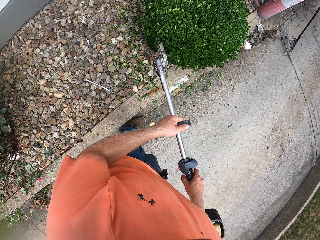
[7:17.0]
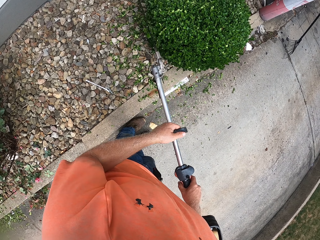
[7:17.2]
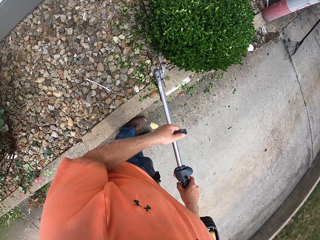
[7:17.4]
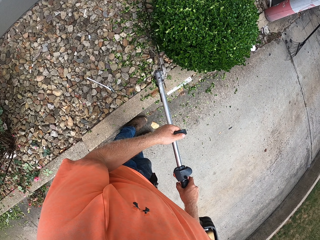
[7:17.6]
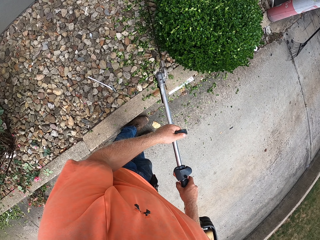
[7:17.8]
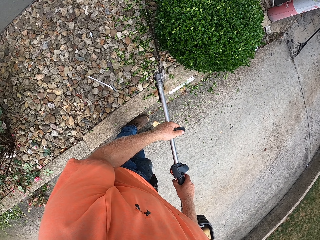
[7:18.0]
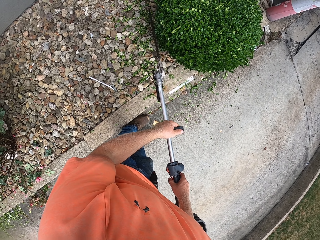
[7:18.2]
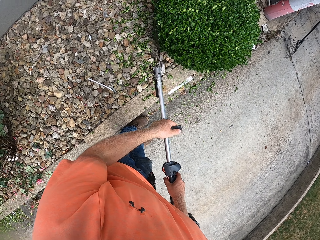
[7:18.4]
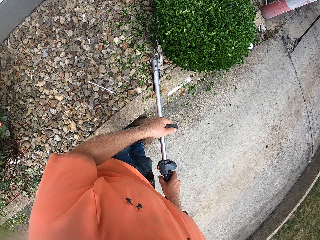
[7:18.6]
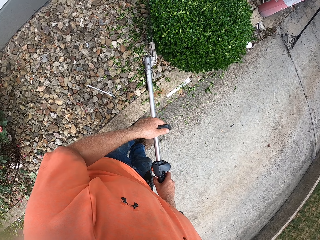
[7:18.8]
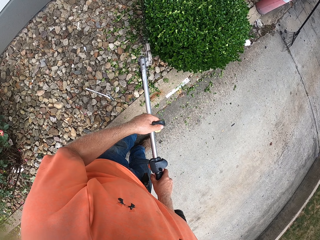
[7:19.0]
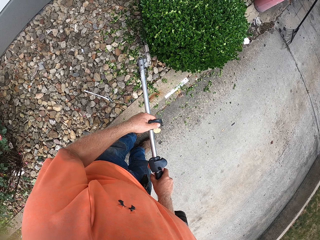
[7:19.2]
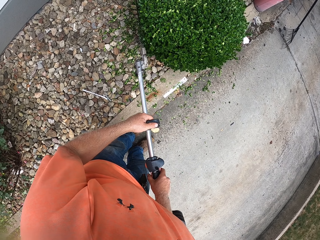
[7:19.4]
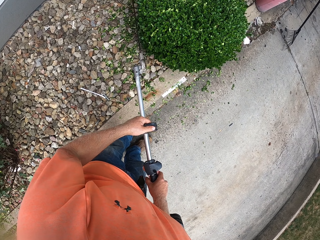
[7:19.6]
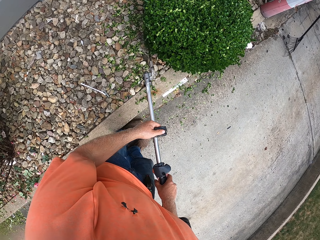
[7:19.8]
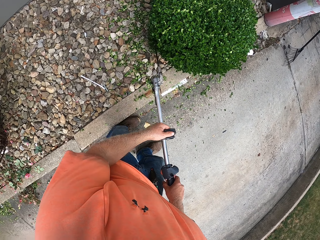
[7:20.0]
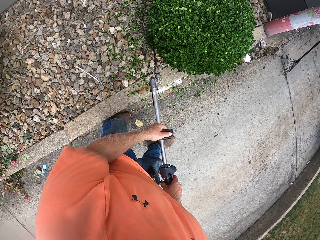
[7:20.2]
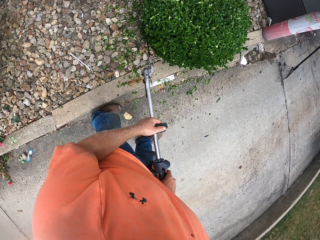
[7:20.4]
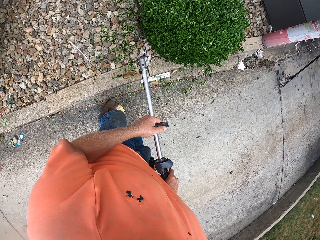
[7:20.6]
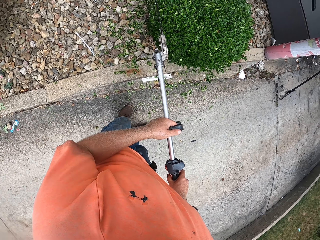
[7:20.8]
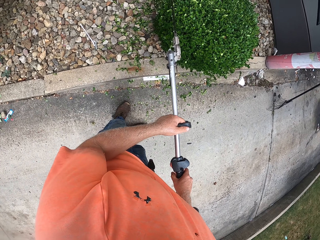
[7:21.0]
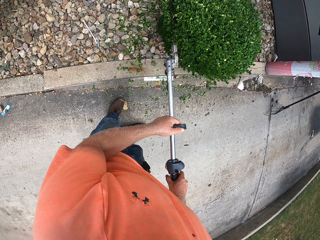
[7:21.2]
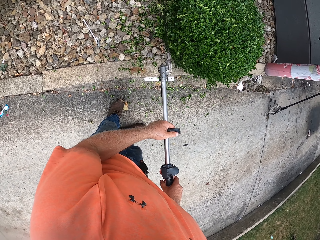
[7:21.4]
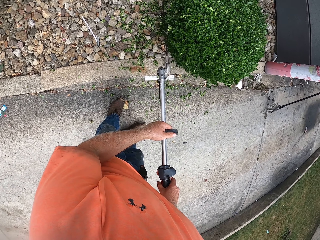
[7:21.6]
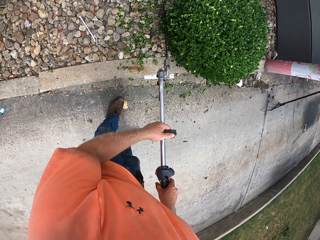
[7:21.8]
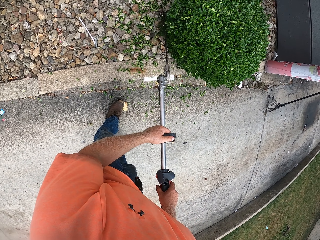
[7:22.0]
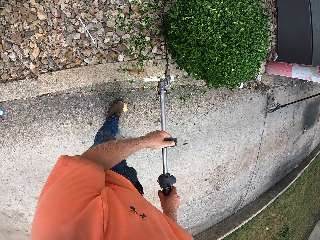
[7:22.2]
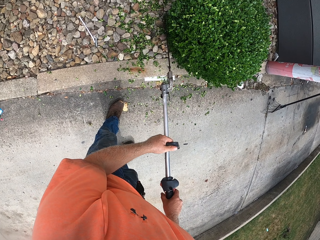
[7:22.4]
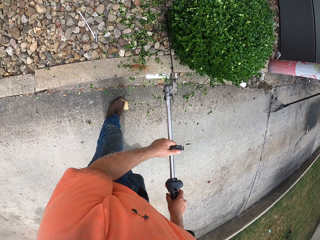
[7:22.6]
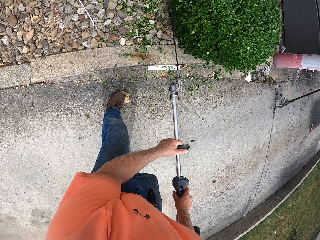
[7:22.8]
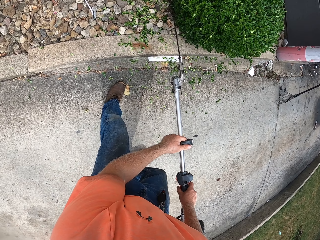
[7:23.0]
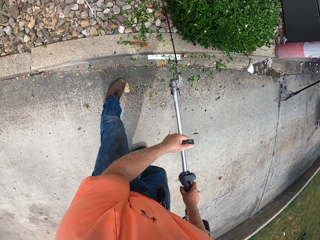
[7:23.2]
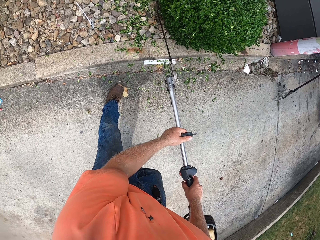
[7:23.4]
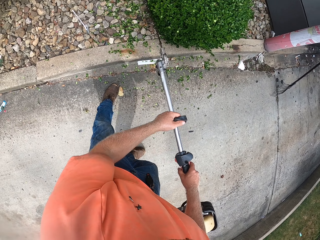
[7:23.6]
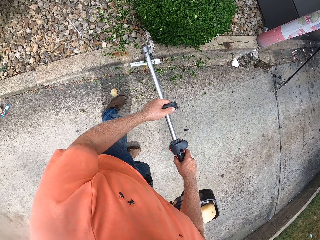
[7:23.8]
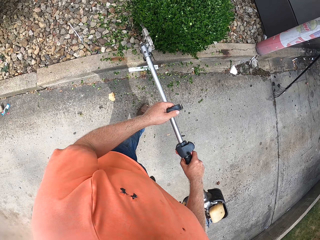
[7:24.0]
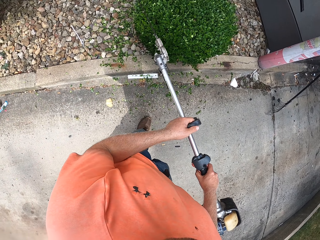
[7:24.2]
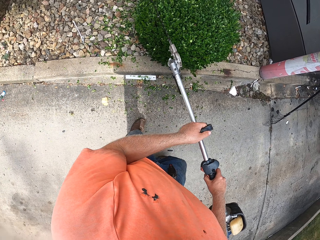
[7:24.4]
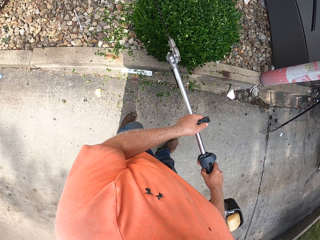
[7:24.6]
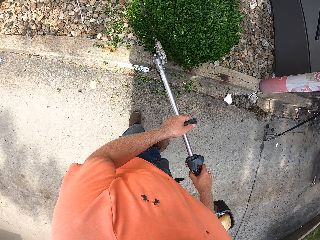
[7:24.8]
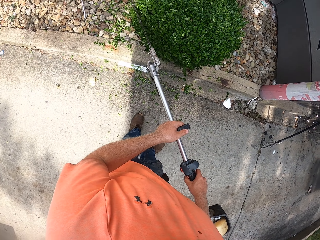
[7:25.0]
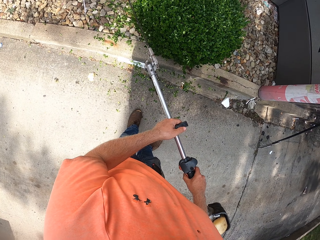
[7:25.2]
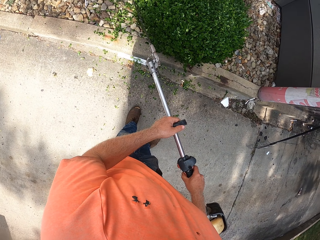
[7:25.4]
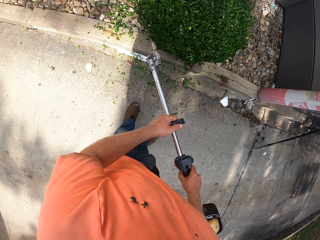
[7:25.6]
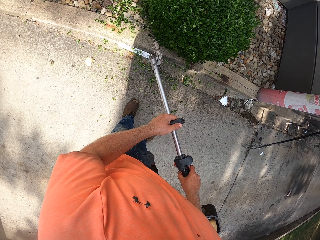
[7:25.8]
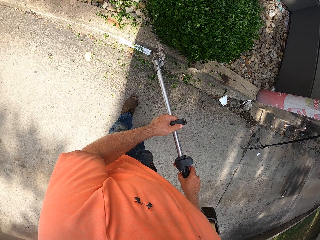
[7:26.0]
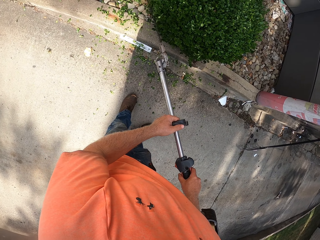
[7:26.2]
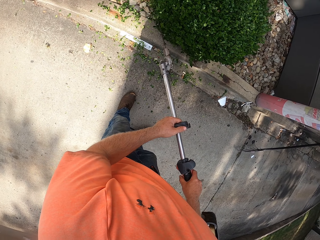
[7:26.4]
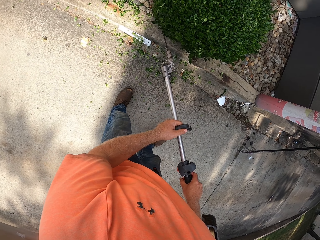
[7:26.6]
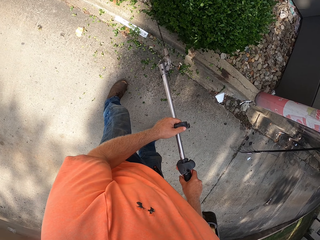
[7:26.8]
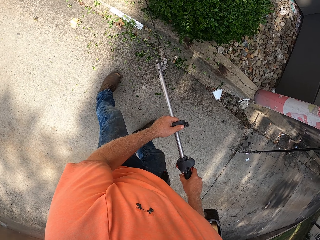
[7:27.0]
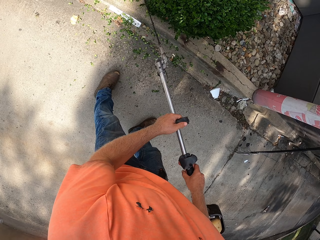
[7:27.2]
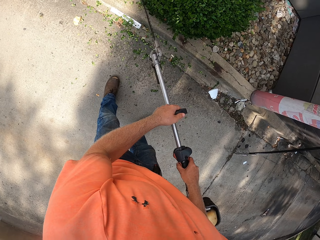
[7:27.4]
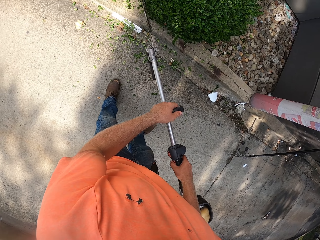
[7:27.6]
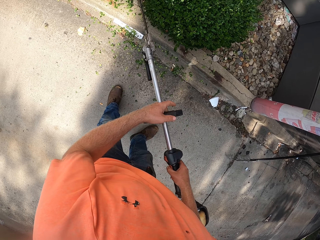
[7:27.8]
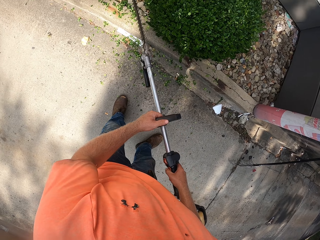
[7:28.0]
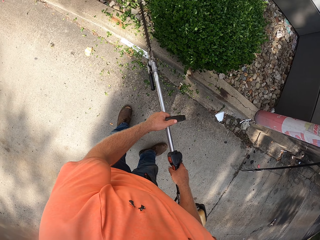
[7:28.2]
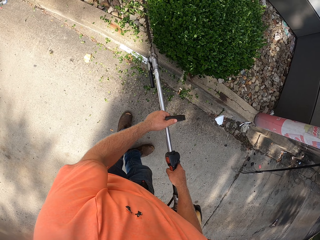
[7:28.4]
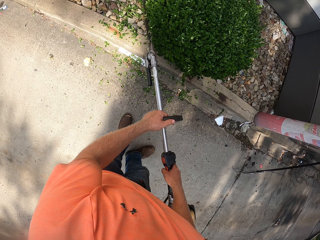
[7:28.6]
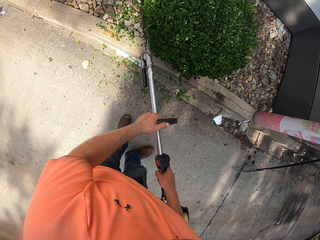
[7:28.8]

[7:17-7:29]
The camera wearer moves the edge cutting machine along the shrub. They cut the shrub with the edge cutting machine. They move the edge cutting machine along the shrub. They cut the shrub with the edge cutting machine. They move the edge cutting machine along the shrub.

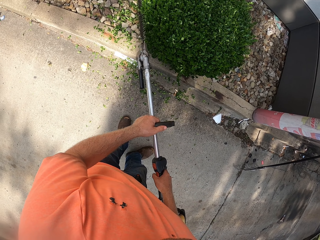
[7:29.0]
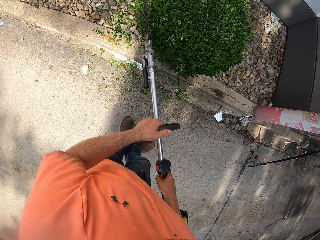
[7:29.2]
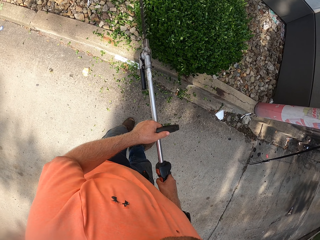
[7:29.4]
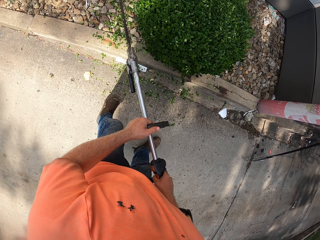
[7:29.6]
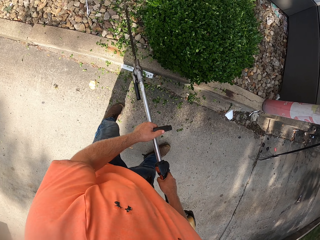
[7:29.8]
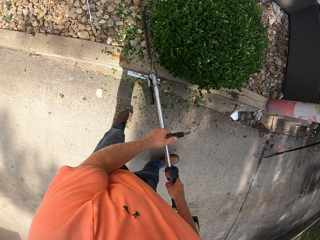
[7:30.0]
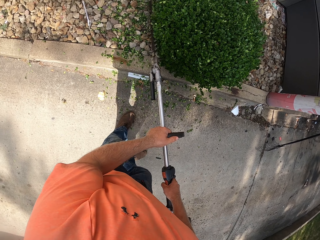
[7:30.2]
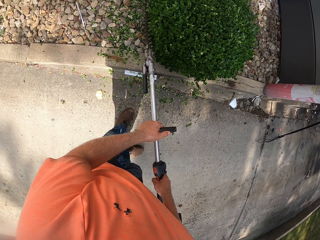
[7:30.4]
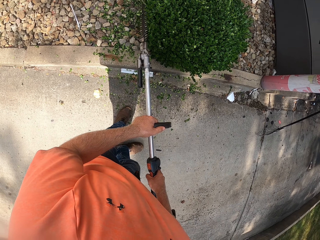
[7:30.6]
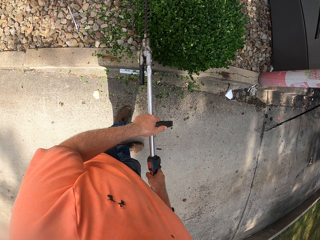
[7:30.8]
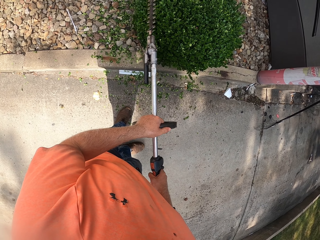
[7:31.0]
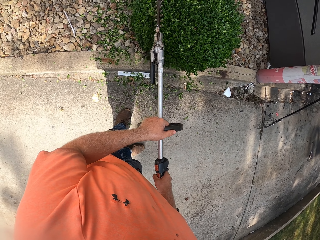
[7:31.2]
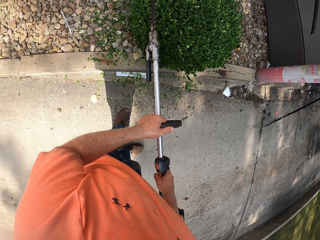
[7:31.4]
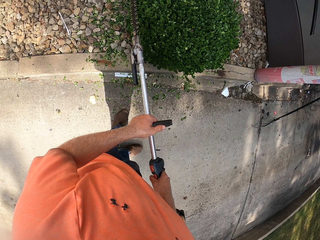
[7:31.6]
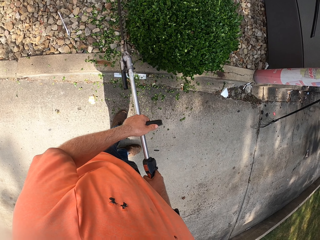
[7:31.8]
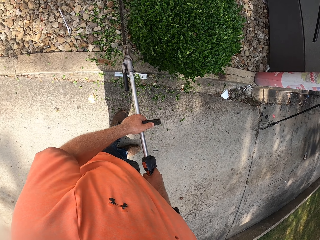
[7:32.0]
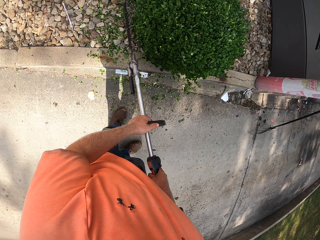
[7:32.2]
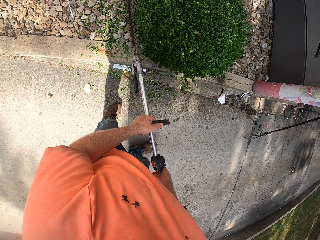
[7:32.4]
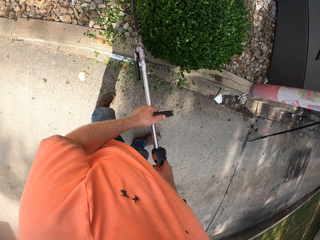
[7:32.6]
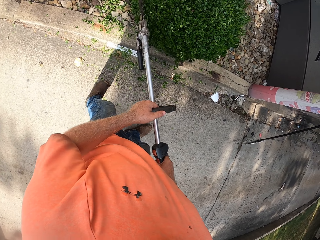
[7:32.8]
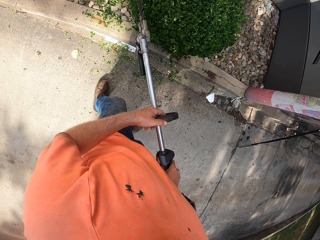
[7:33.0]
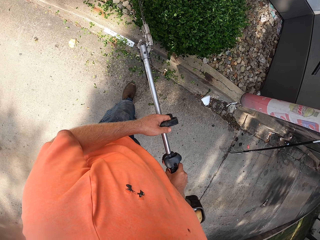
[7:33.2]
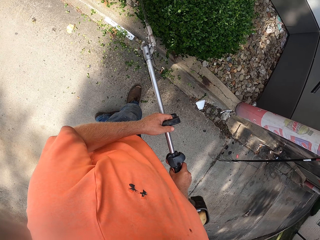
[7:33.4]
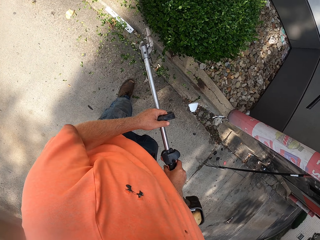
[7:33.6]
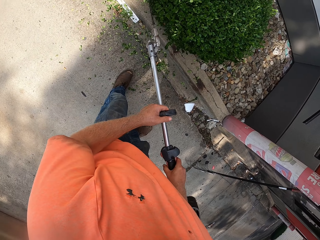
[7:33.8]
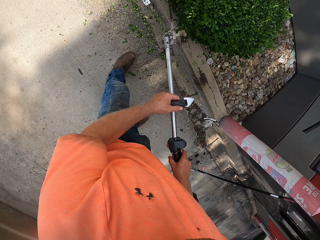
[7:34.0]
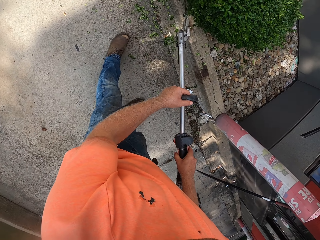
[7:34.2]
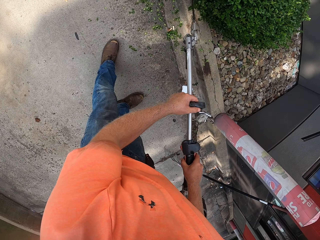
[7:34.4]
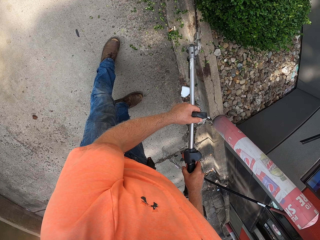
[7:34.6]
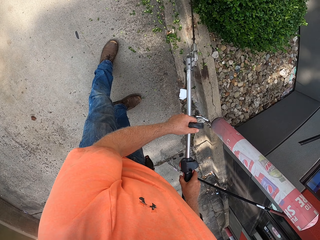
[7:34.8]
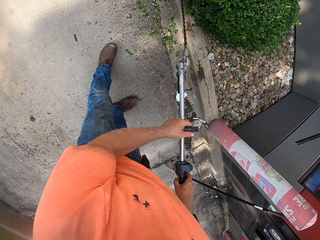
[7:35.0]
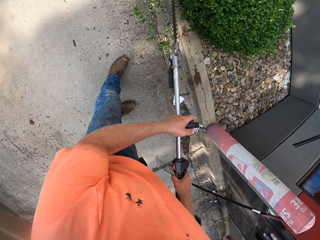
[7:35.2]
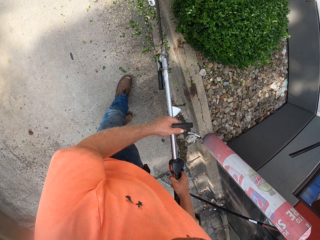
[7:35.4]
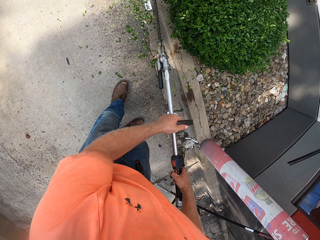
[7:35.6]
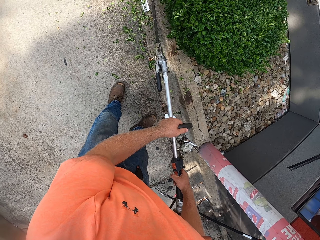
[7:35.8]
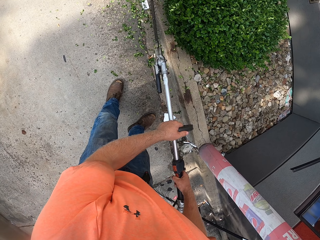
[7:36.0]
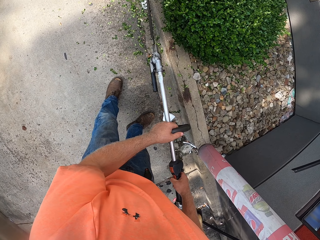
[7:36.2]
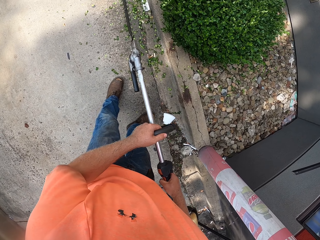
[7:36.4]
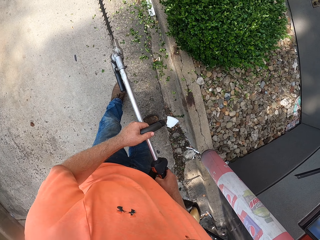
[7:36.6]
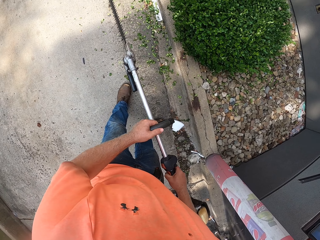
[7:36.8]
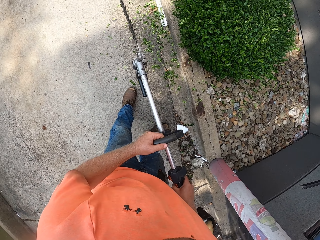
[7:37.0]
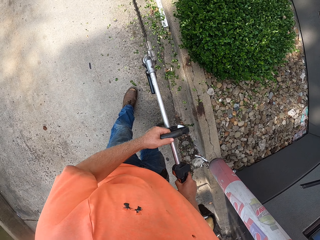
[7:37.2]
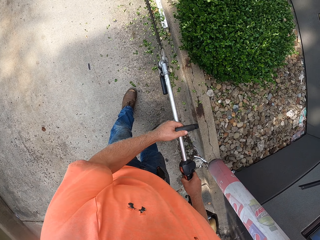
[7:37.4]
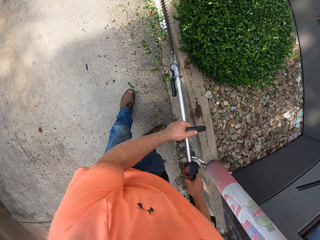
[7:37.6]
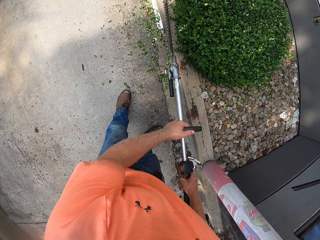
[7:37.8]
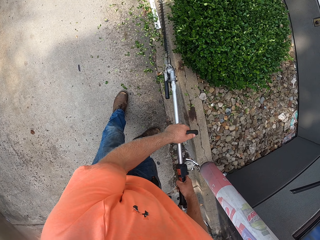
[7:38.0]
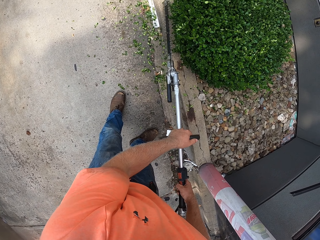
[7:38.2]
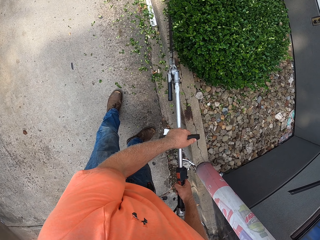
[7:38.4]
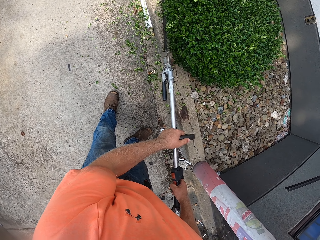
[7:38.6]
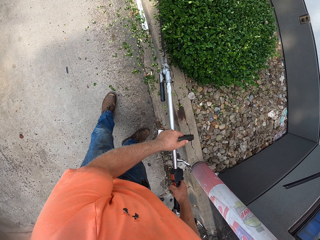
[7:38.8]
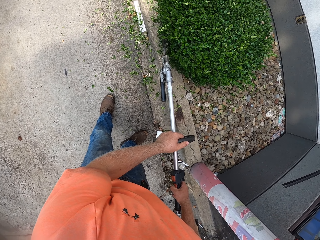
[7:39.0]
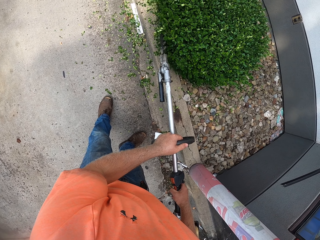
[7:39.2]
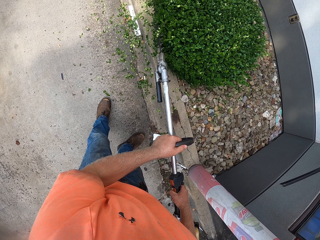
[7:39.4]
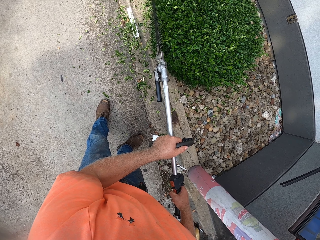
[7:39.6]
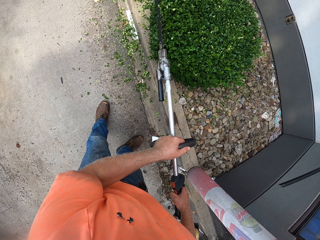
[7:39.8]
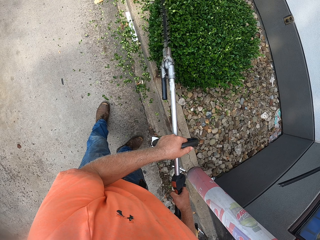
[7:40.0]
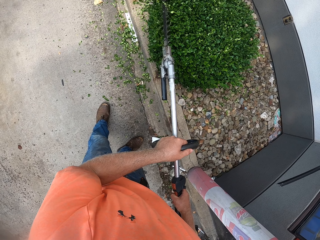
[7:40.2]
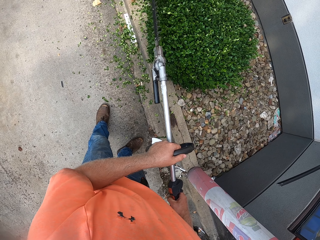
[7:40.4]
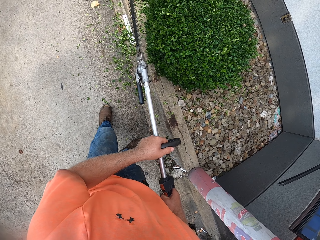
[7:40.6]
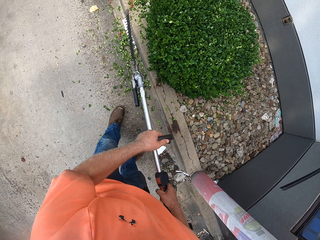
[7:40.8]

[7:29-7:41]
The camera wearer cuts the shrub with the edge cutting machine. They move the edge cutting machine along the shrub. They move the edge cutting machine away from the shrub. They cut the shrub with the edge cutting machine. They move the edge cutting machine away from the shrub.
